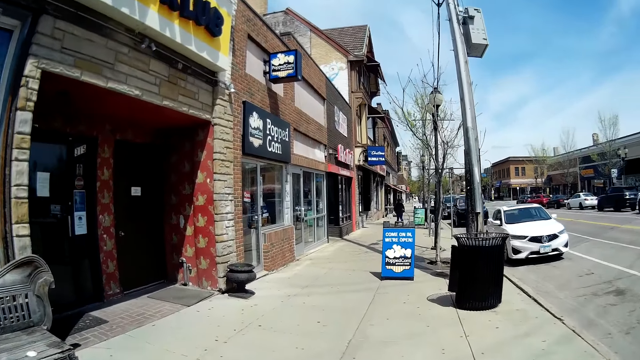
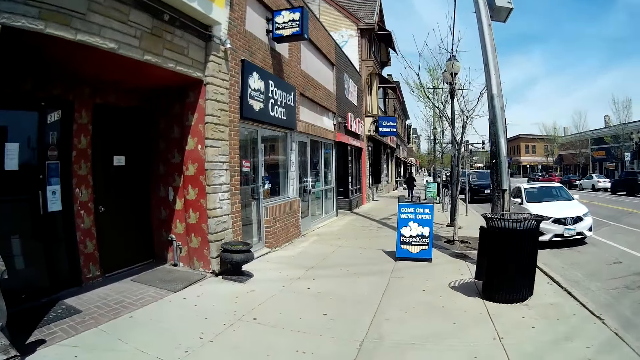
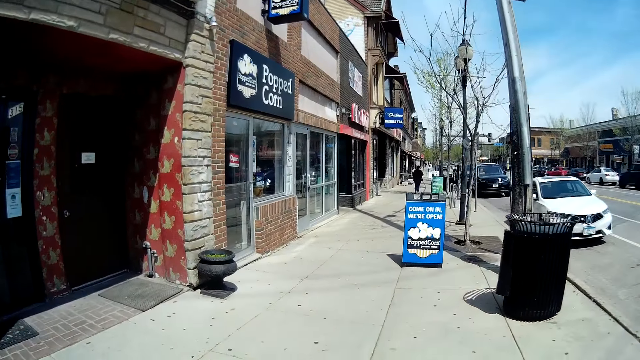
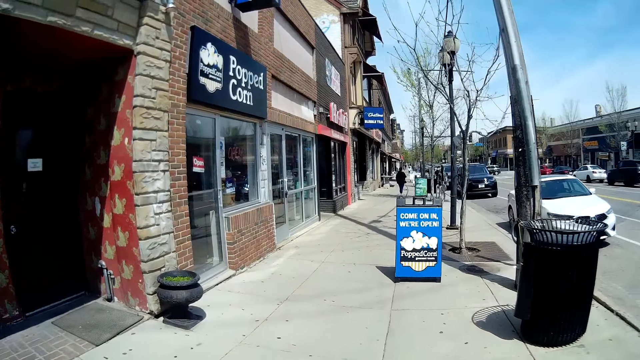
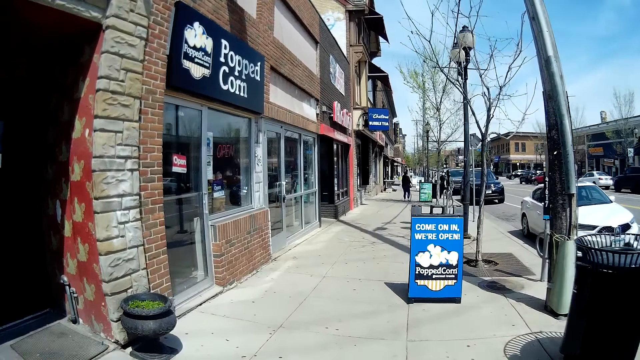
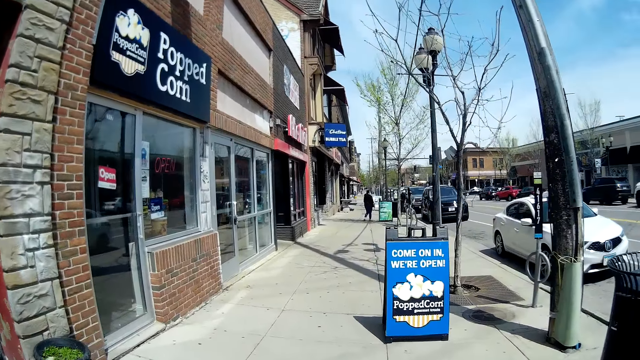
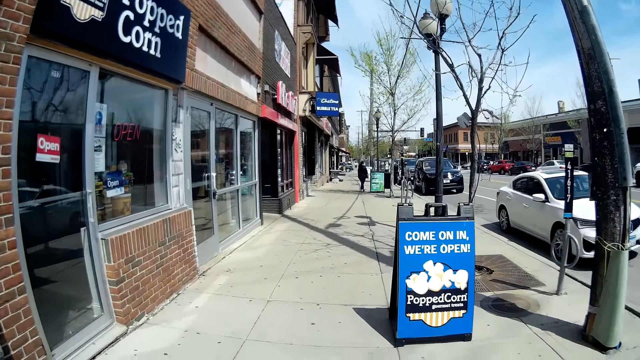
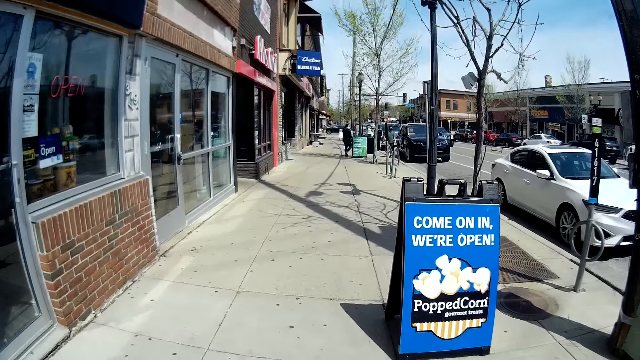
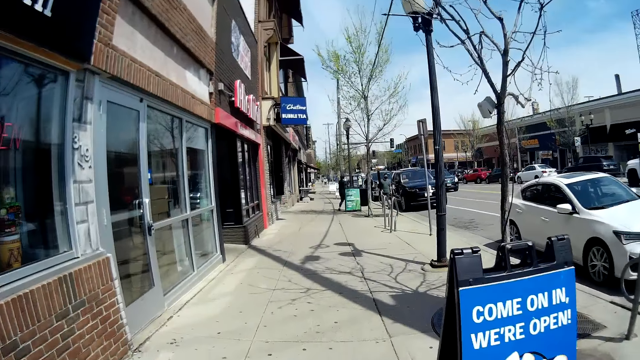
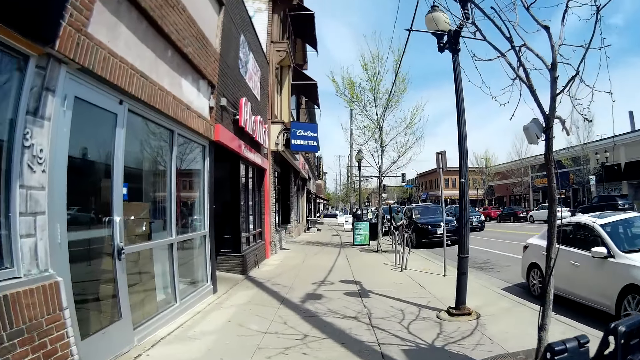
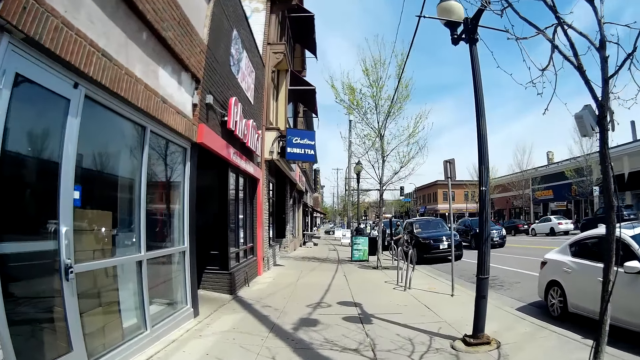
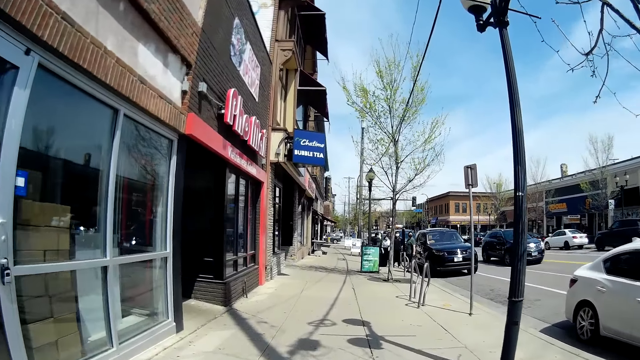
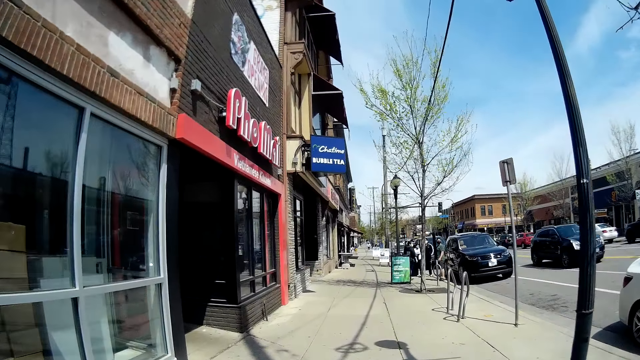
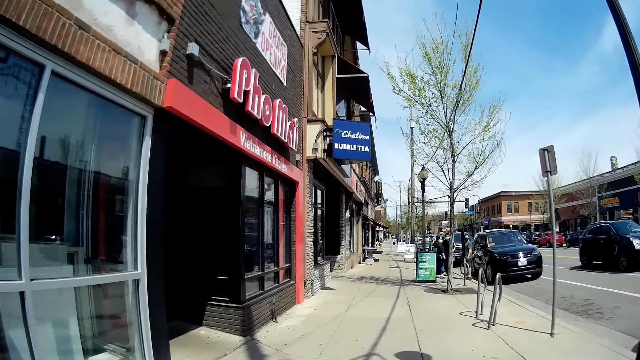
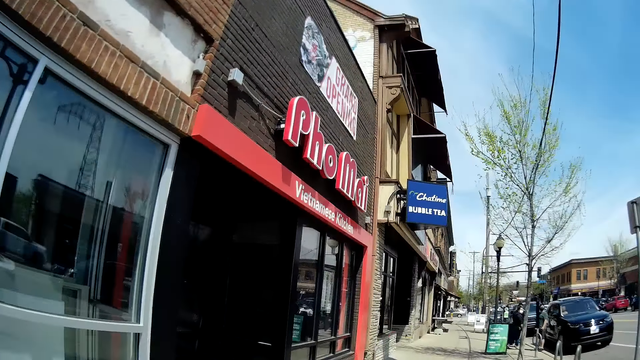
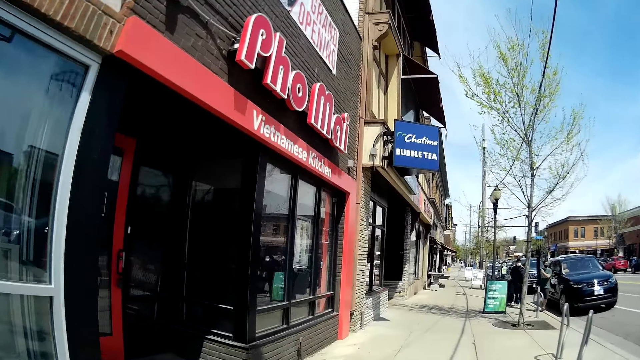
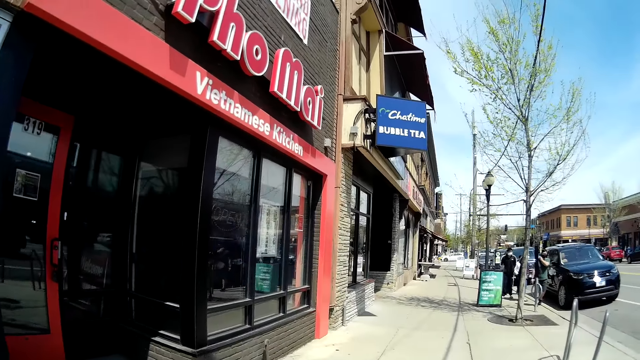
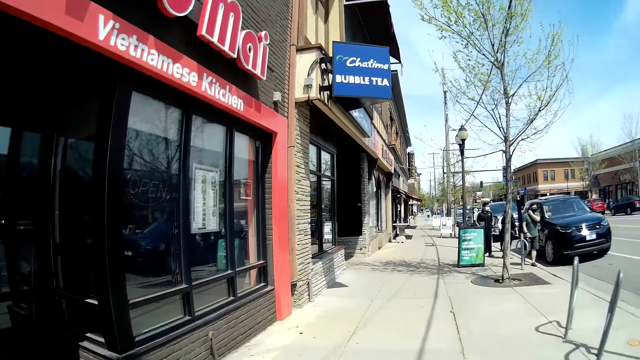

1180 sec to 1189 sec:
A black SUV drives past the camera wearer.

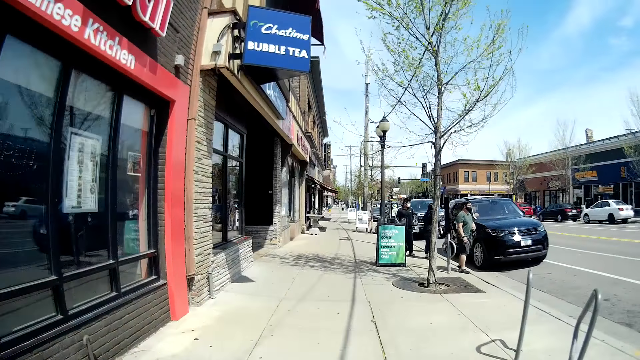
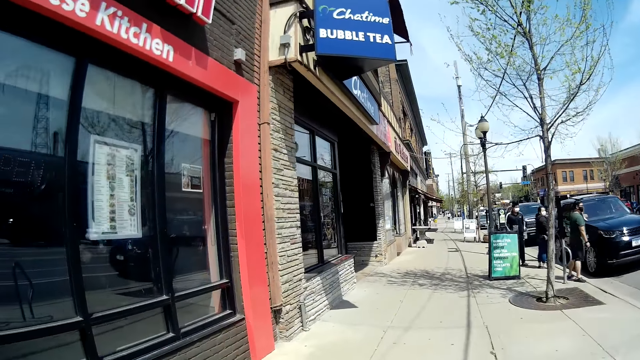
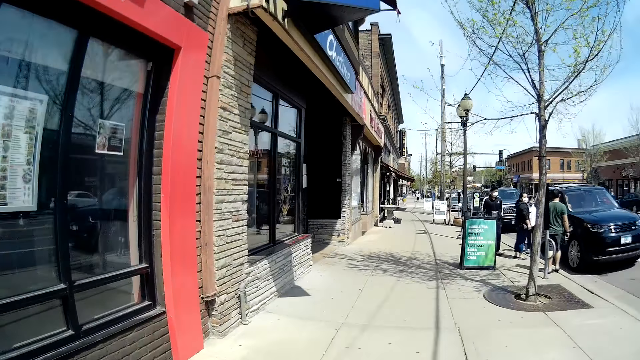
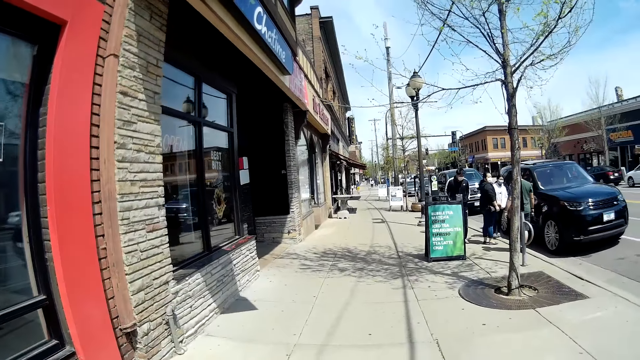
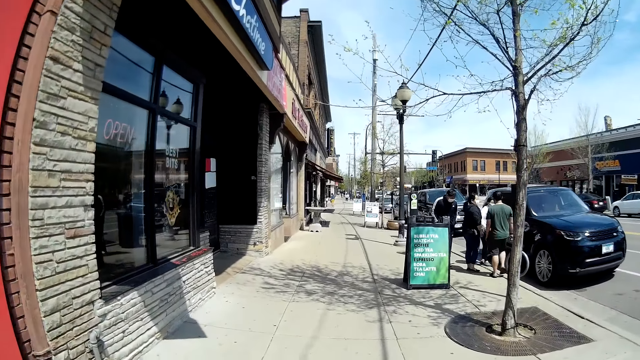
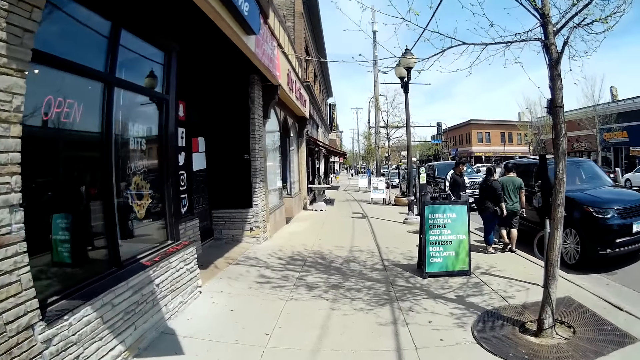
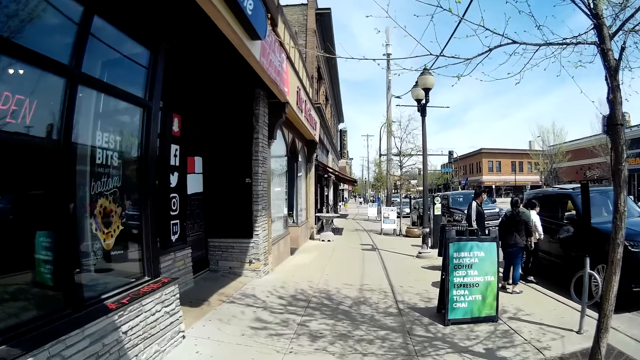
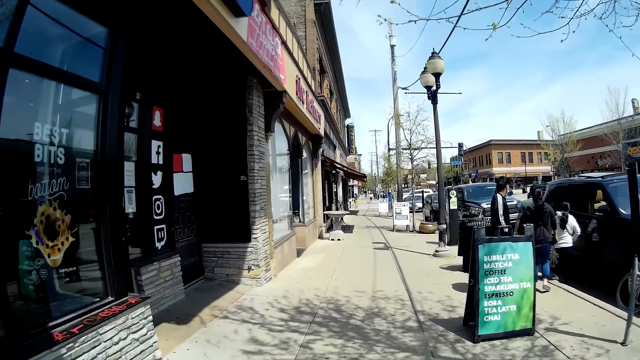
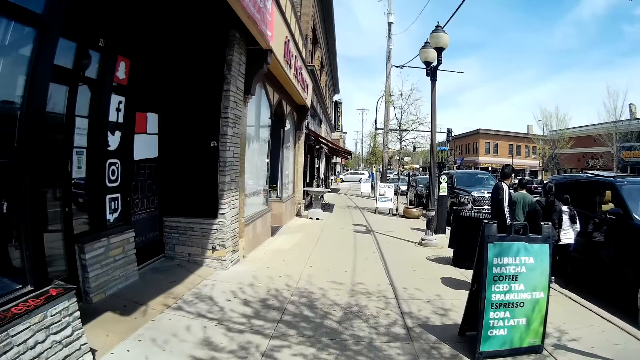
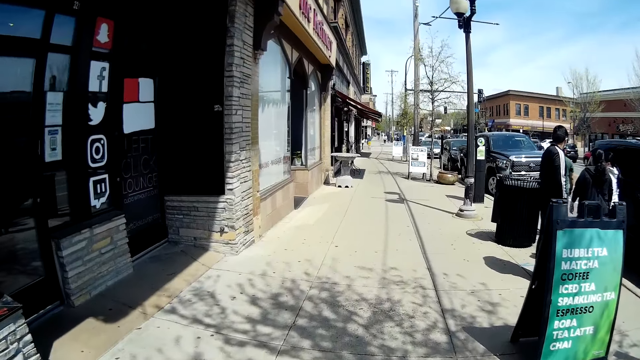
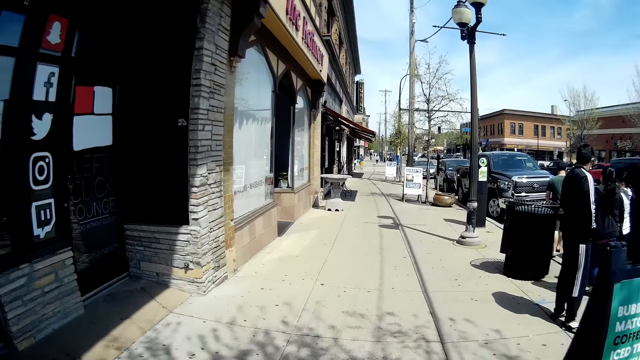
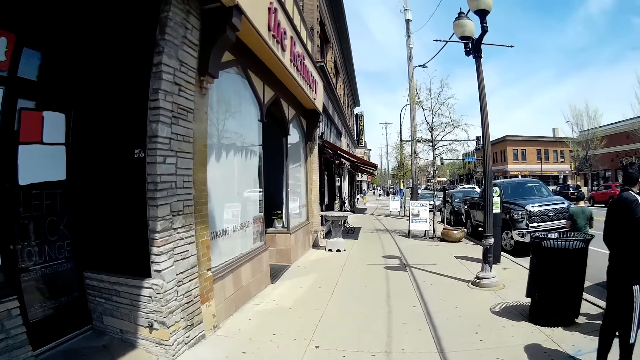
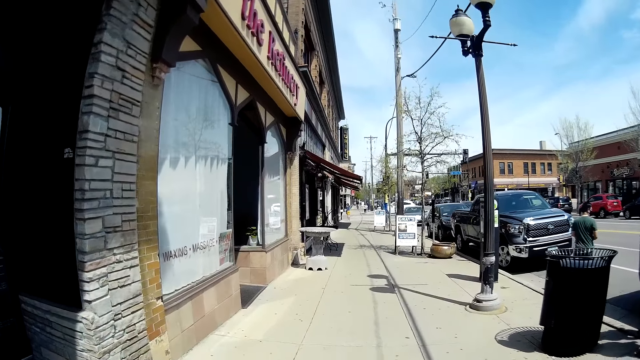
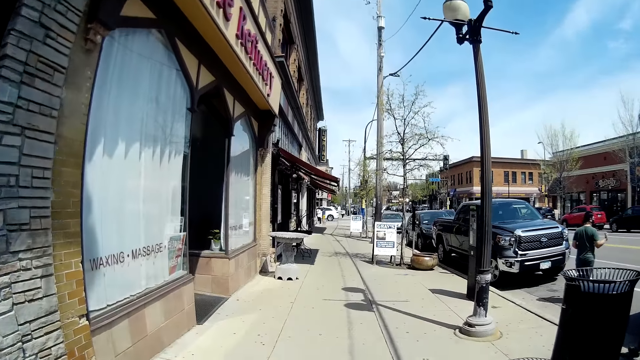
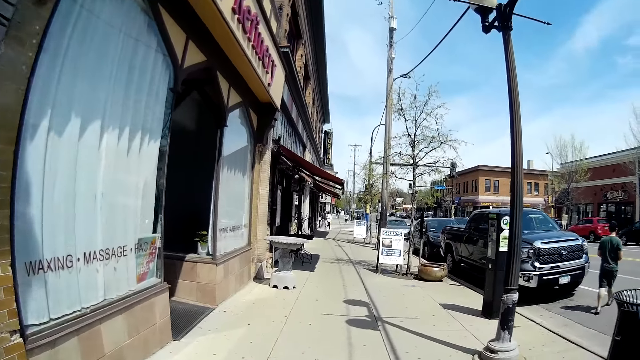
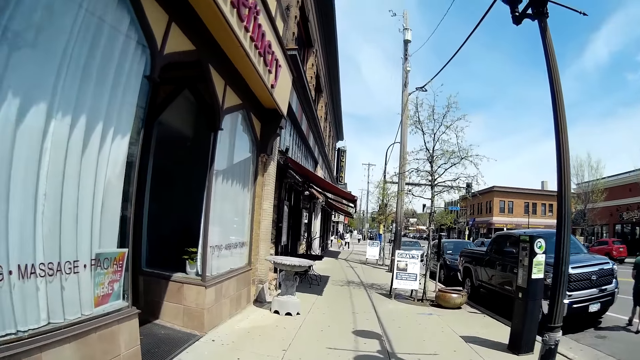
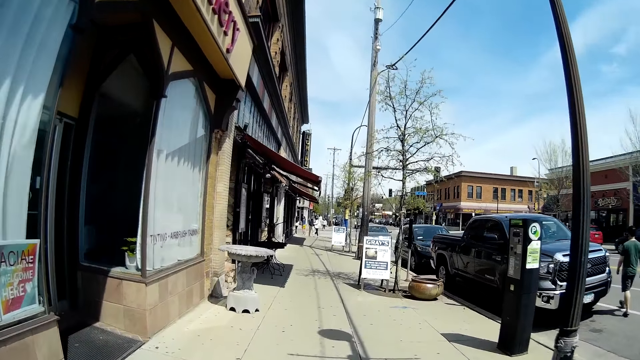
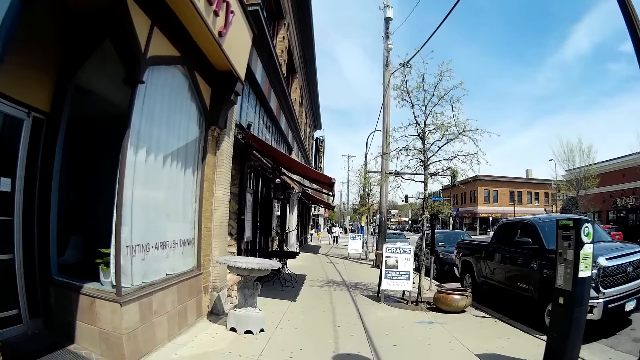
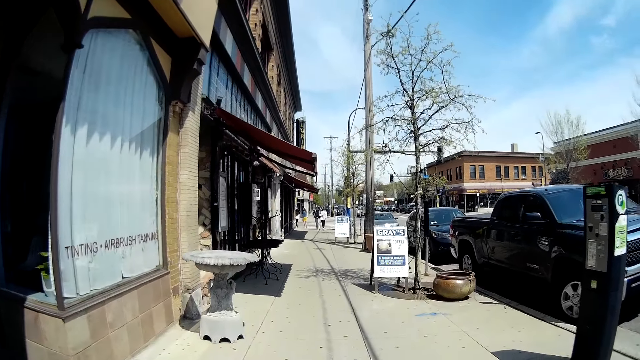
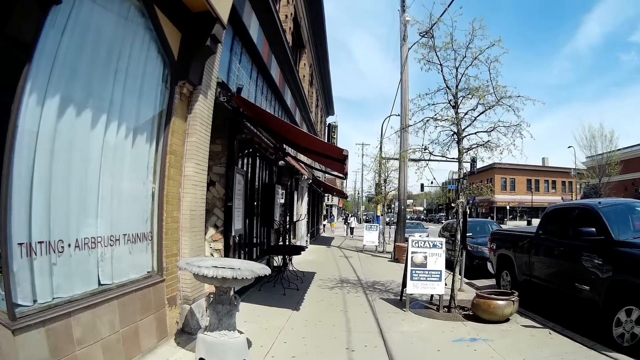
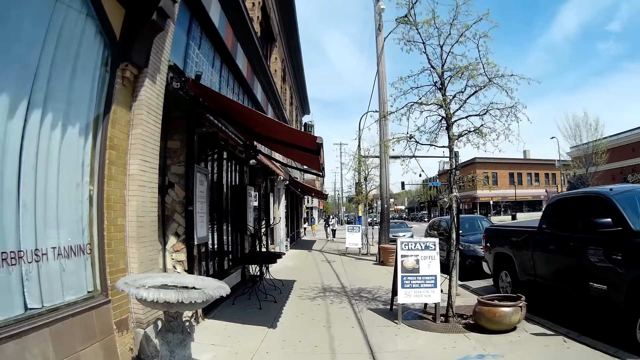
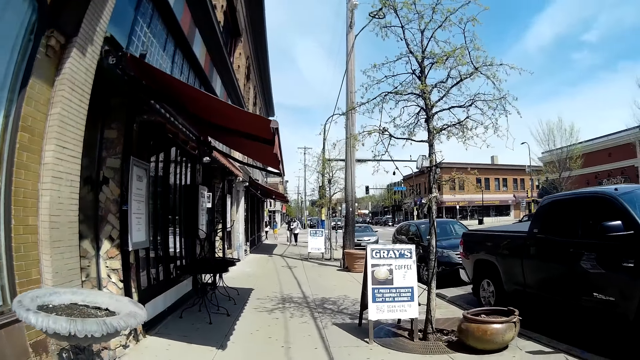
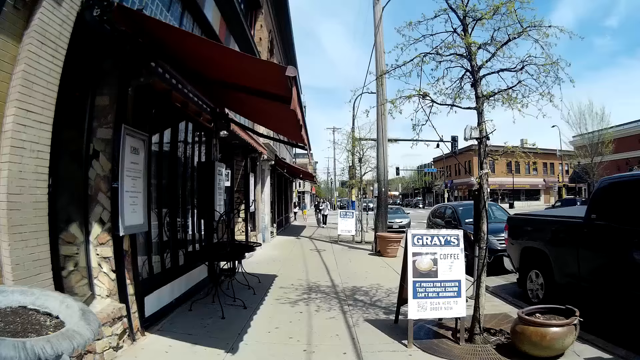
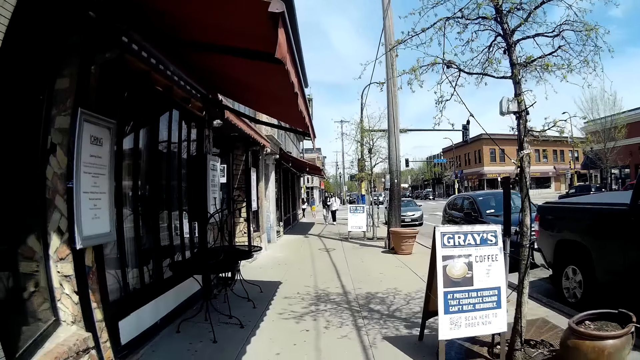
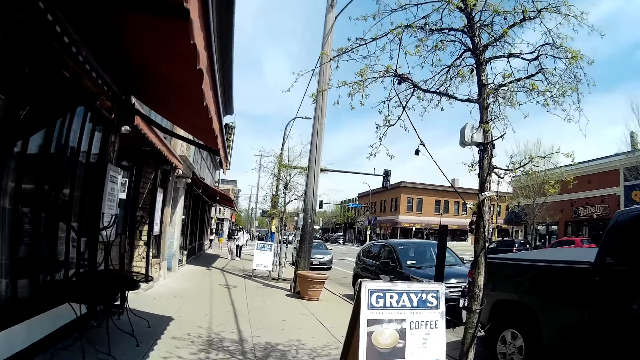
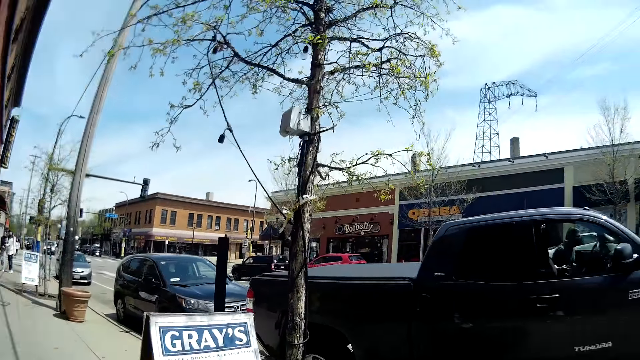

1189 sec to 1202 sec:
A man walks along the street. A woman walks towards the man. Another woman walks towards the first woman. The first woman talks to the man. The man makes a gesture with his right hand.
